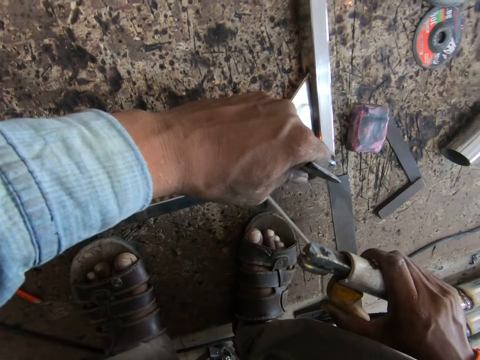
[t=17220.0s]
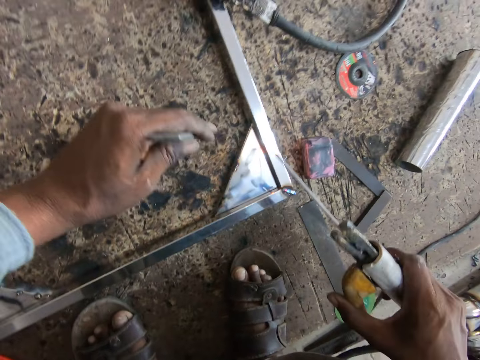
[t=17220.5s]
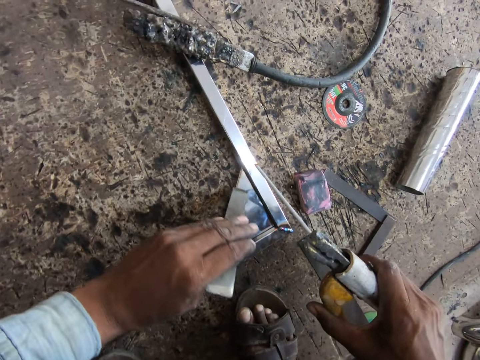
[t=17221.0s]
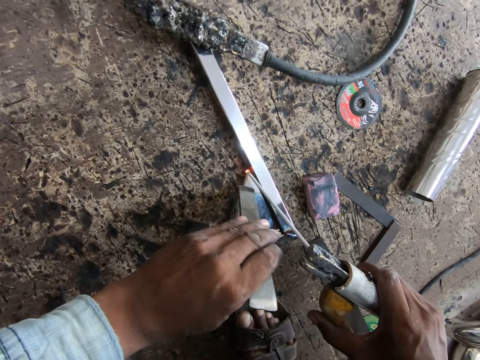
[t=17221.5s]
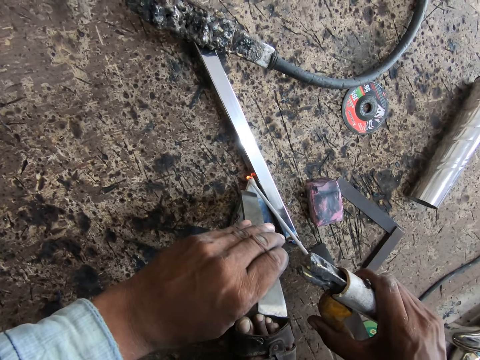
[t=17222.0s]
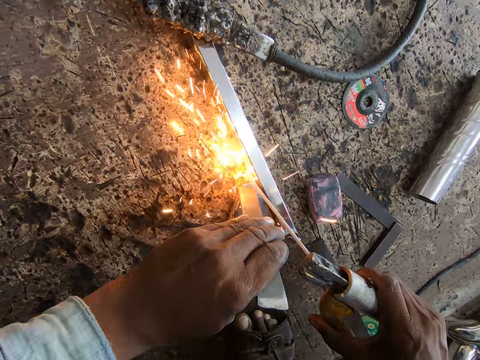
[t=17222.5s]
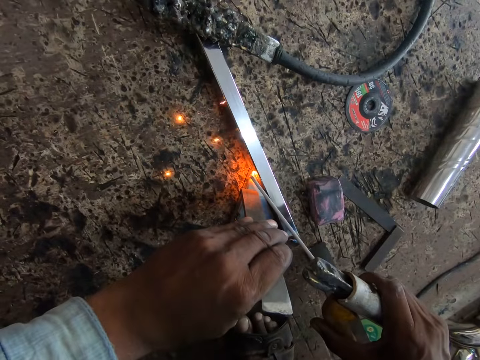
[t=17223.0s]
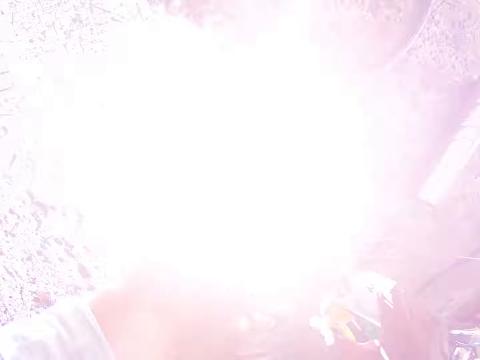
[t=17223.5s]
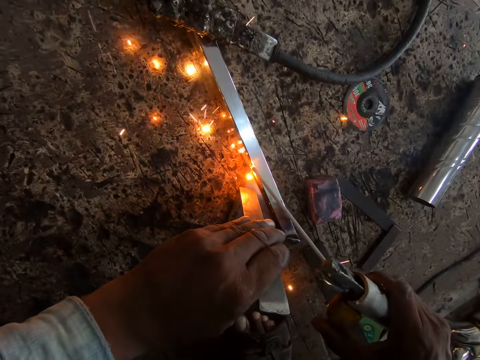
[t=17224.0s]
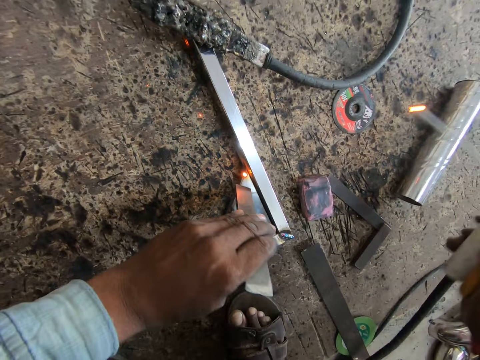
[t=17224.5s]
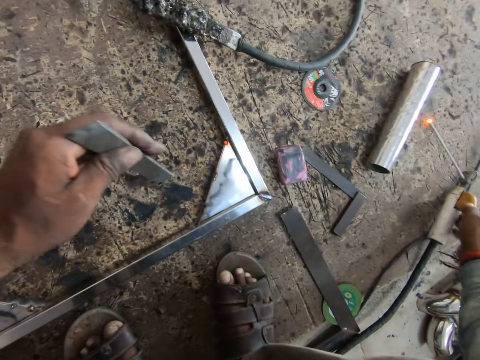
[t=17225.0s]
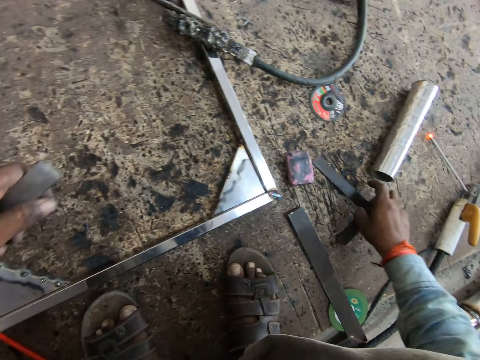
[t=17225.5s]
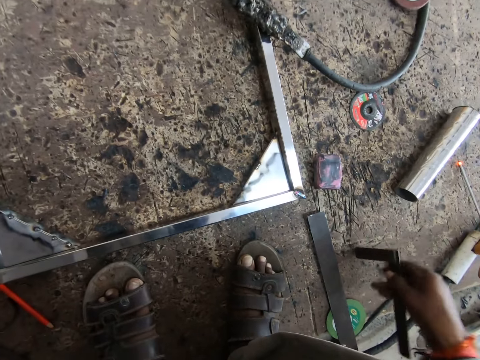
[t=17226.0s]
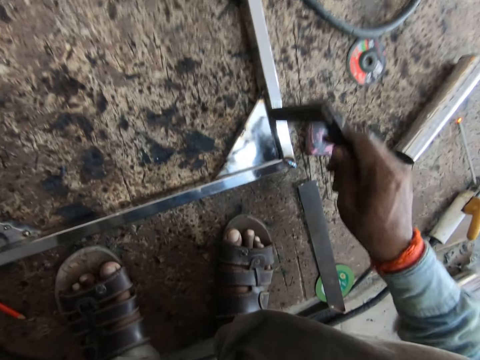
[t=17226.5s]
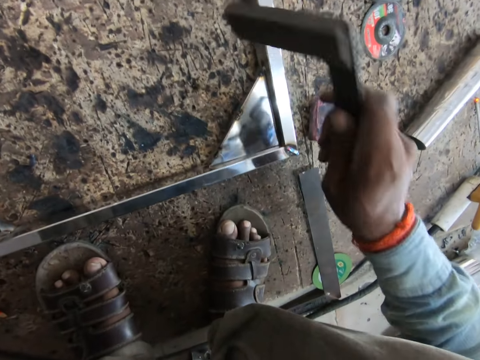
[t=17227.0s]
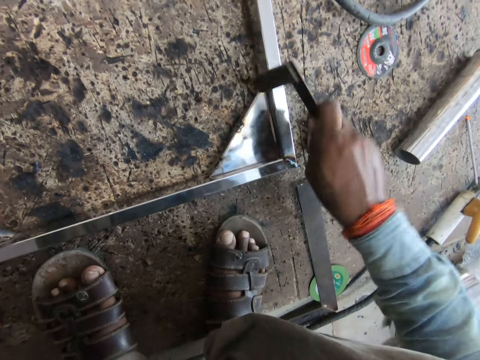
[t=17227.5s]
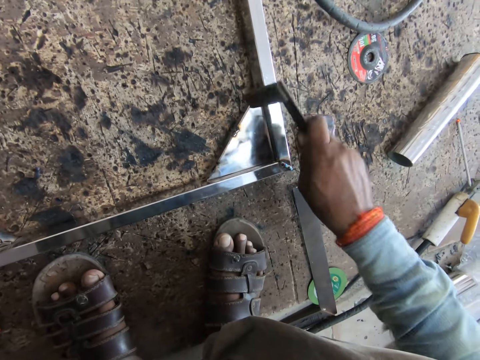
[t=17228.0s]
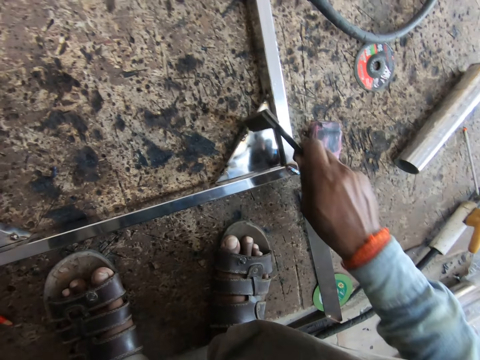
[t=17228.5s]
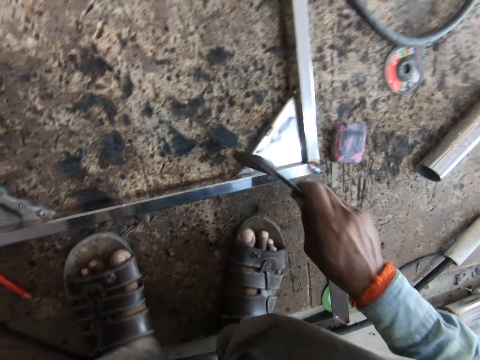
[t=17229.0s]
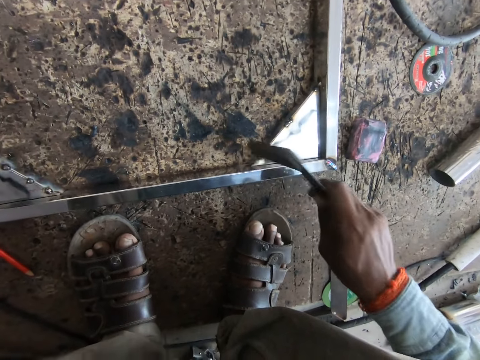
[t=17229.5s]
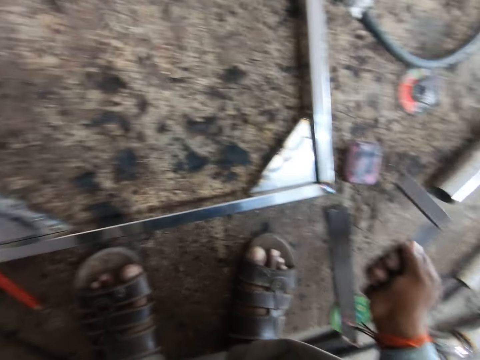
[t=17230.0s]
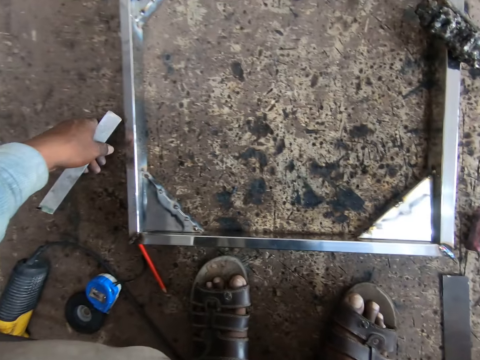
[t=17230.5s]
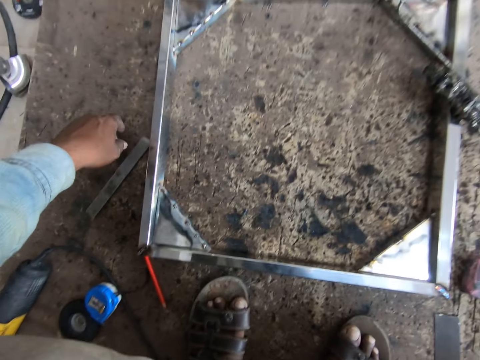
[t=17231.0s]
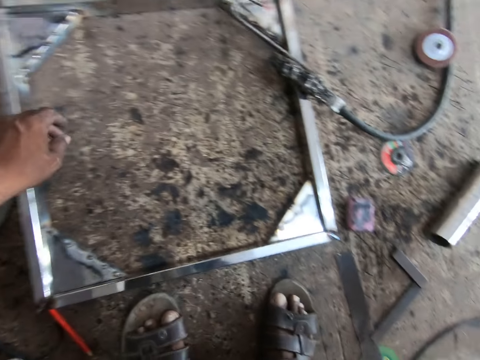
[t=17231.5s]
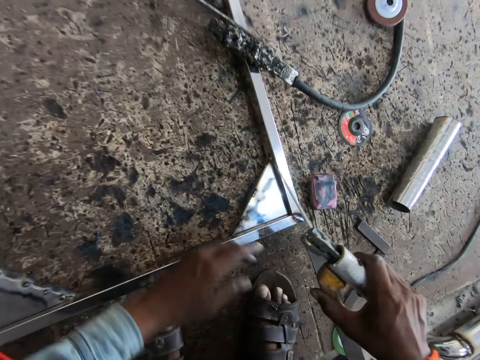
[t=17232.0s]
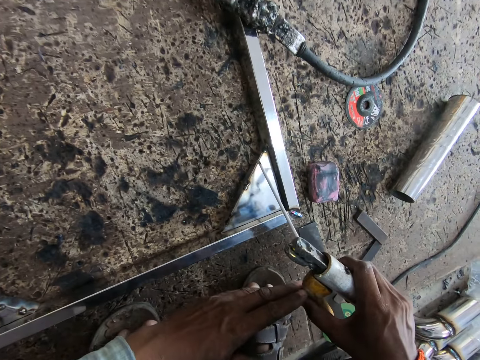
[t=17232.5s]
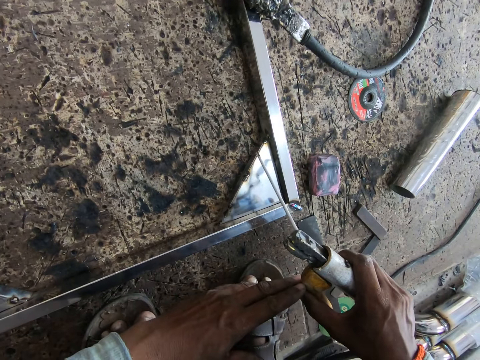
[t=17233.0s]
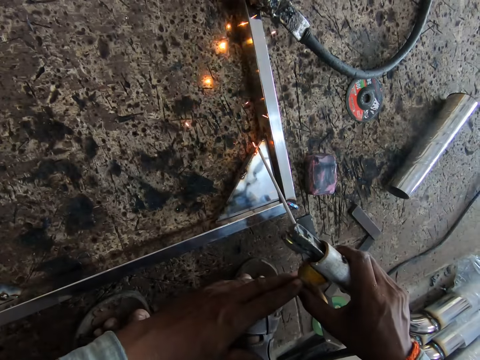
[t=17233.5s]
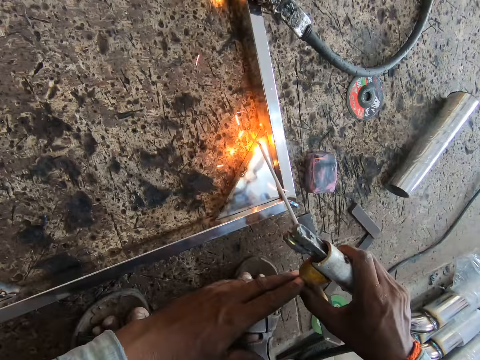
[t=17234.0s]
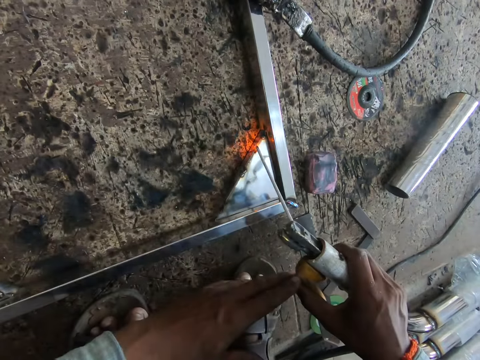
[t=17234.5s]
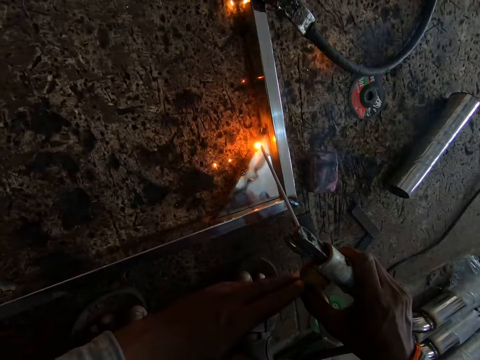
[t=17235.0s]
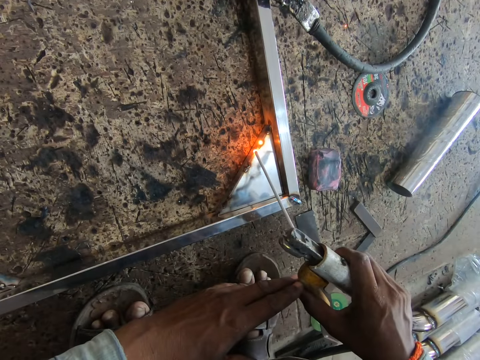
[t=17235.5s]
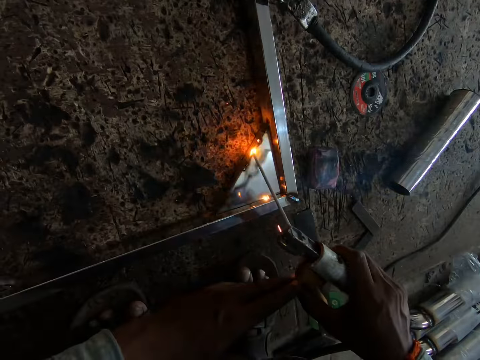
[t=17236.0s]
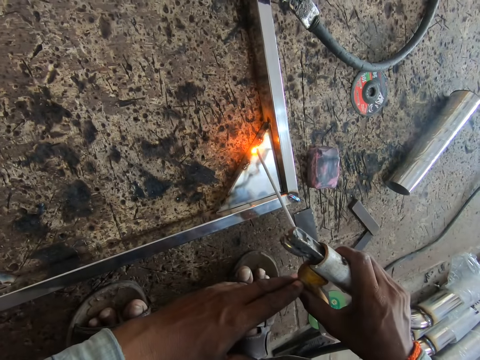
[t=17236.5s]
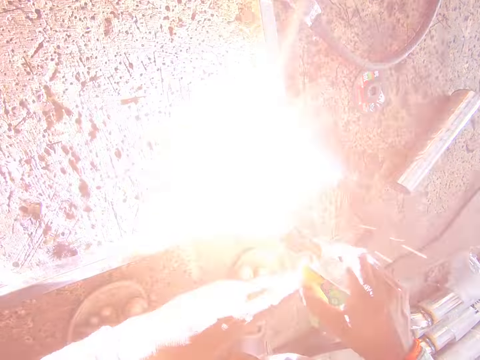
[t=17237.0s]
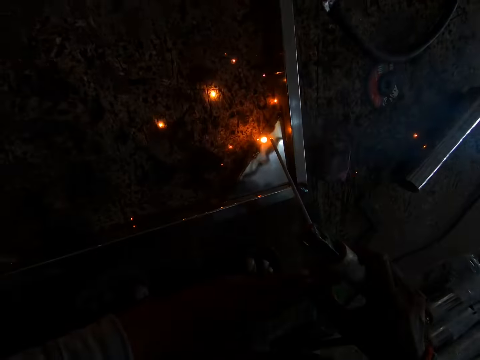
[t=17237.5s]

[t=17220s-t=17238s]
The camera wearer moves the welding electrode. He welds the metal. He drops the welding torch or machine handle on the floor with his right hand. He picks a try square from the floor with his right hand. He hits the metal frame with the try square in his right hand. He drops the try square on the floor with his right hand. He drops the welding rod on the floor with his left hand. He welds the metal frame with the welding torch in both hands. He holds the welding machine handle using both hands.

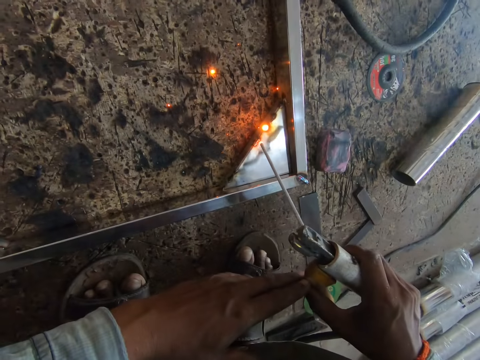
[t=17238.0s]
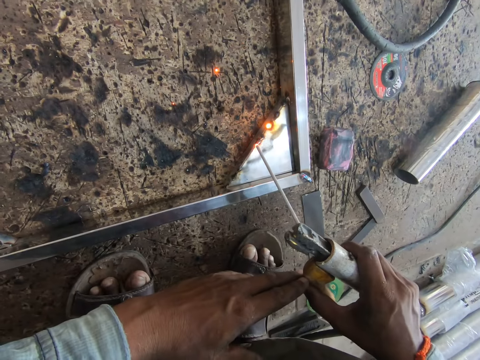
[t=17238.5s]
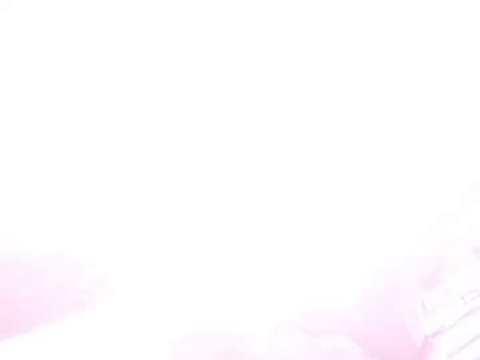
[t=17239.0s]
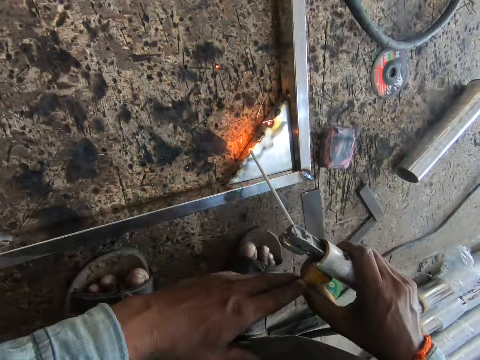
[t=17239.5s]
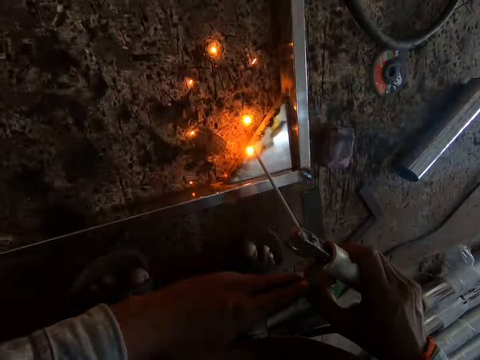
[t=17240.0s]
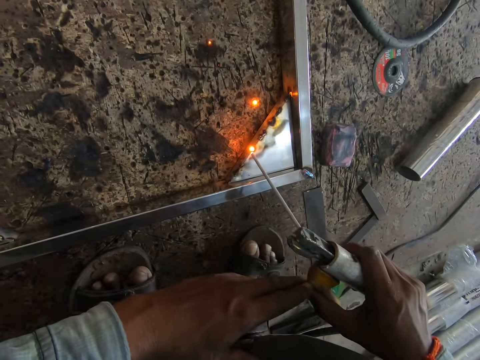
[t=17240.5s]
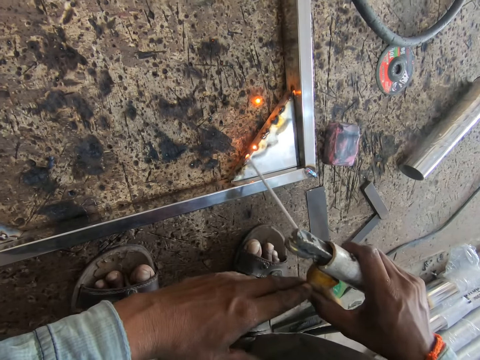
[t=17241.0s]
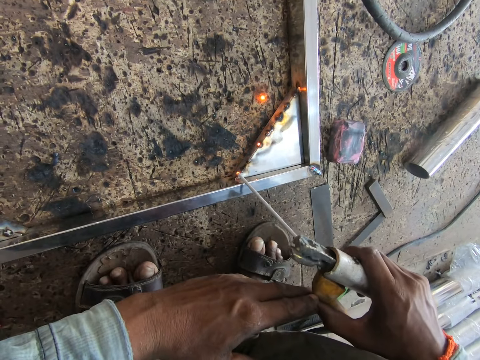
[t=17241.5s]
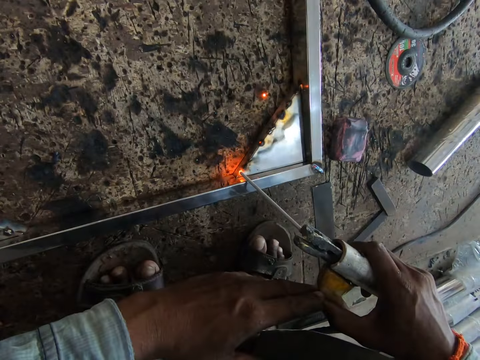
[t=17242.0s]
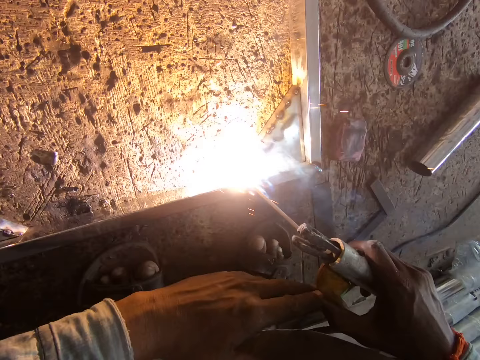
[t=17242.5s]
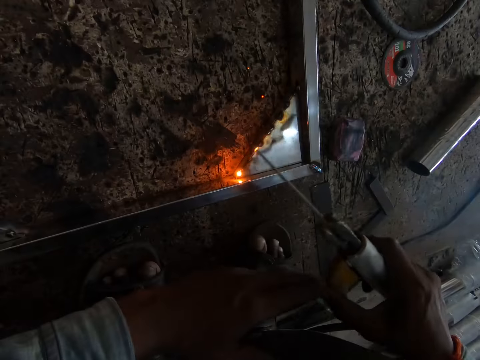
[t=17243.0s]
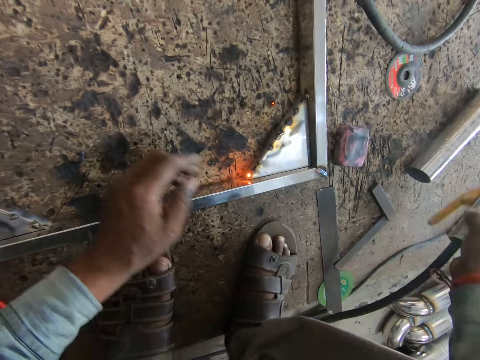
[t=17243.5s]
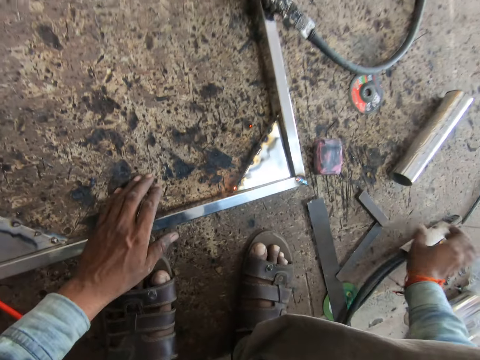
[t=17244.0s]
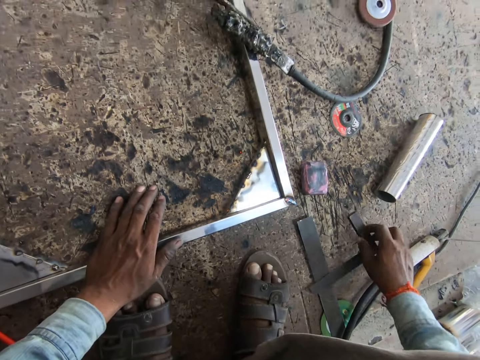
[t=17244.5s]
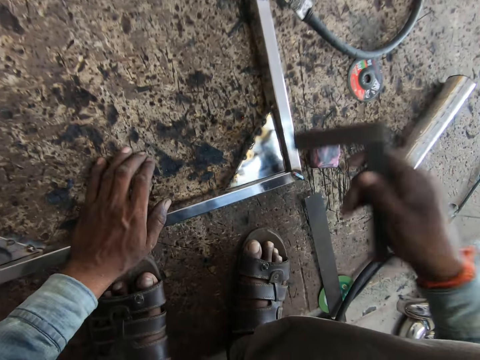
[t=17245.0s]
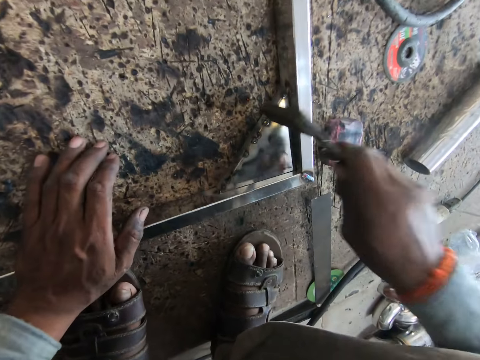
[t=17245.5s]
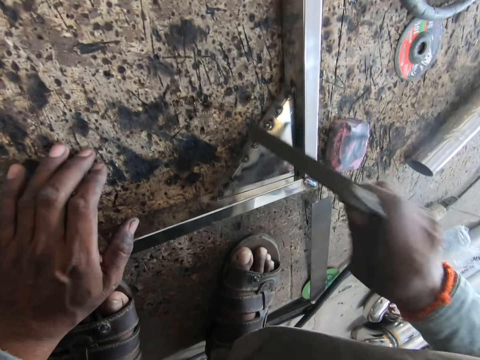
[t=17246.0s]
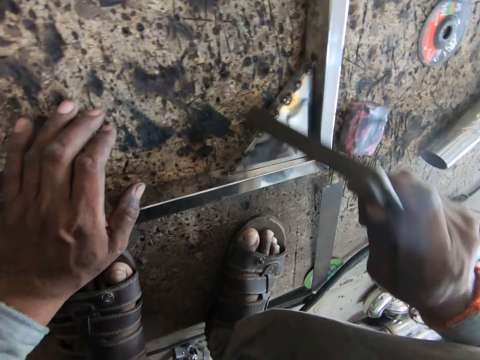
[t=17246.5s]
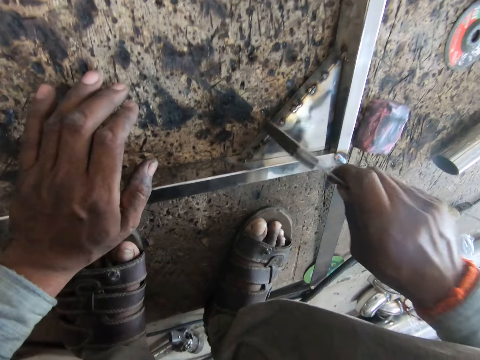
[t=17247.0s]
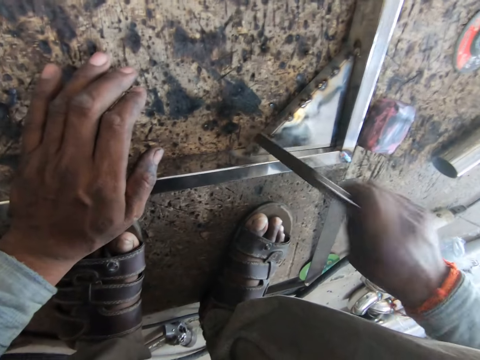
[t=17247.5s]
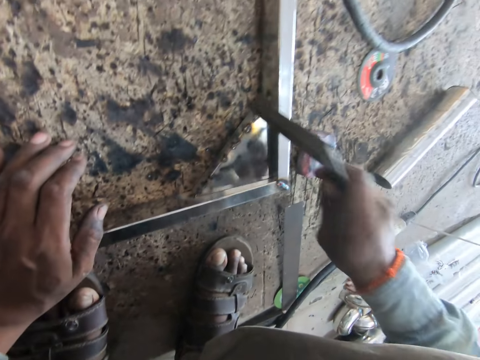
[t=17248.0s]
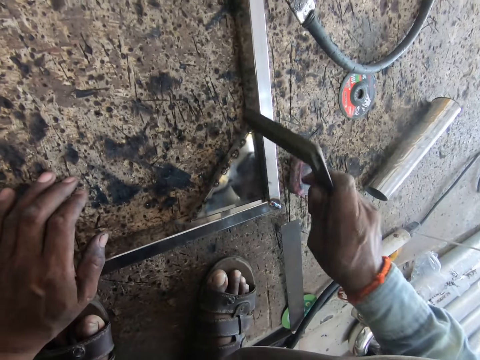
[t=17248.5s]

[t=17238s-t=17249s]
The camera wearer drops the welding torch on the floor with his right hand. He picks the try square from the floor with his right hand. He hits the metal frame with the try square in his right hand.
